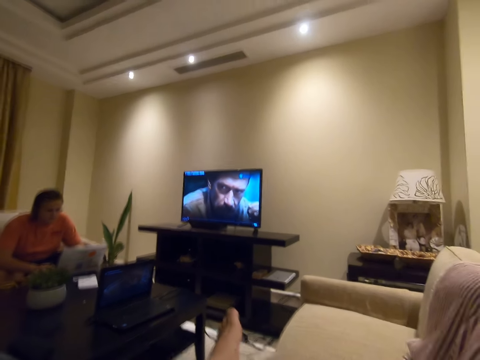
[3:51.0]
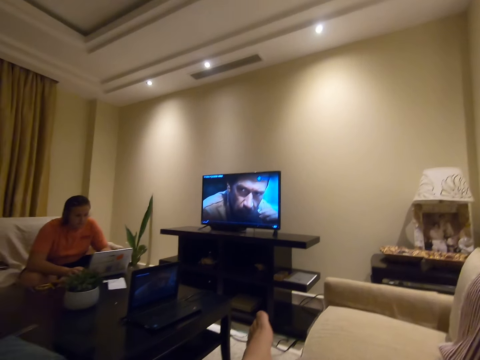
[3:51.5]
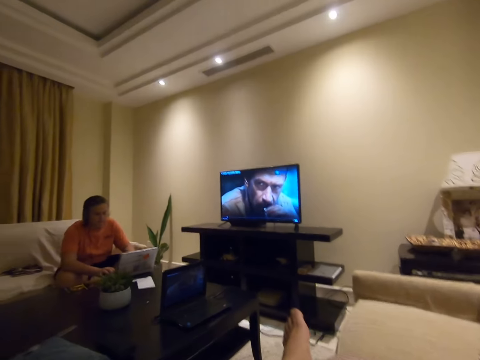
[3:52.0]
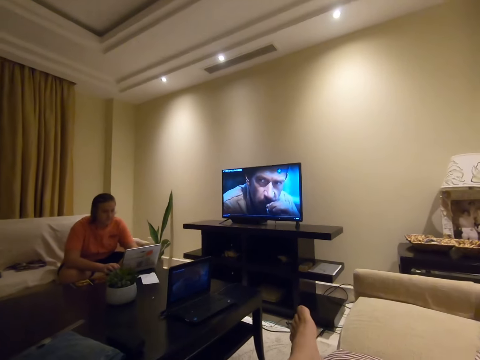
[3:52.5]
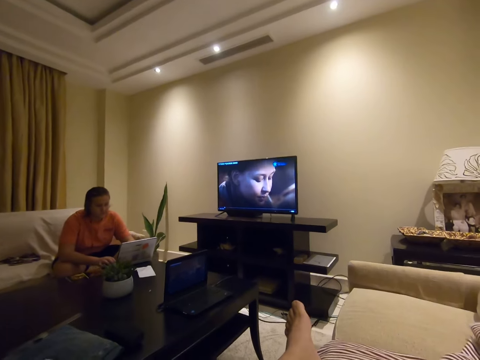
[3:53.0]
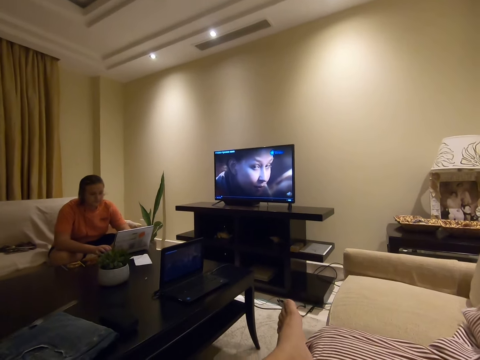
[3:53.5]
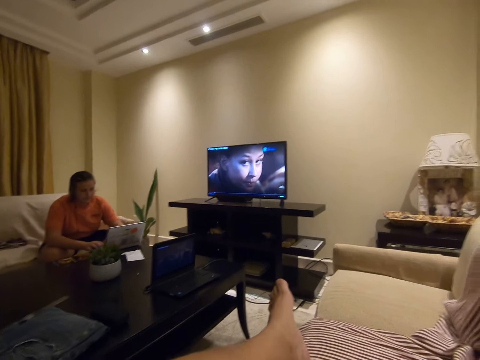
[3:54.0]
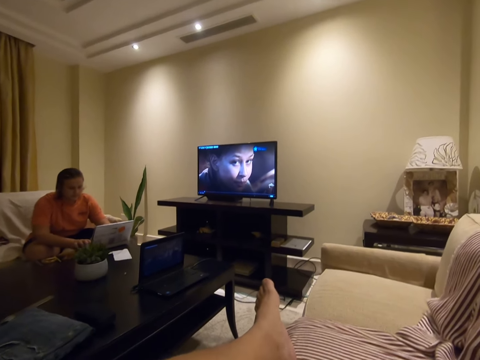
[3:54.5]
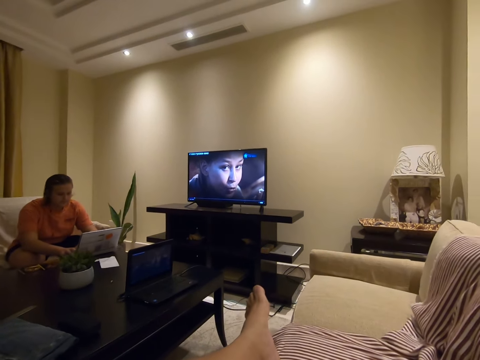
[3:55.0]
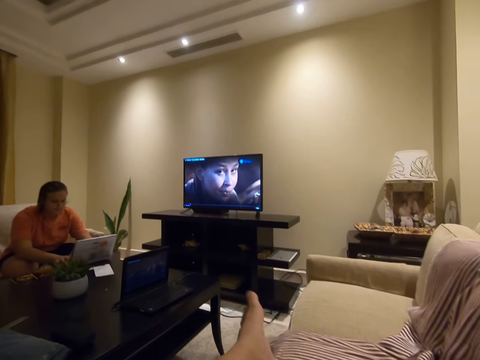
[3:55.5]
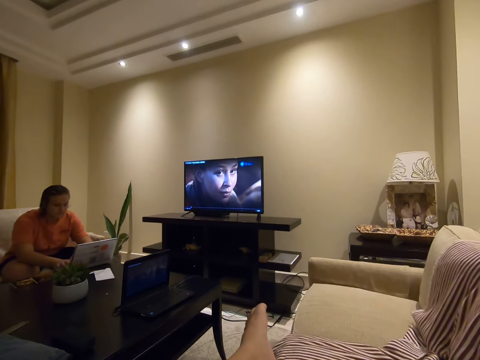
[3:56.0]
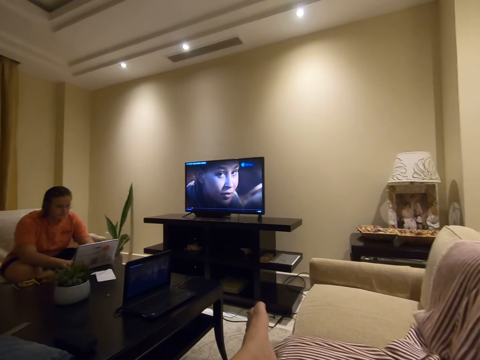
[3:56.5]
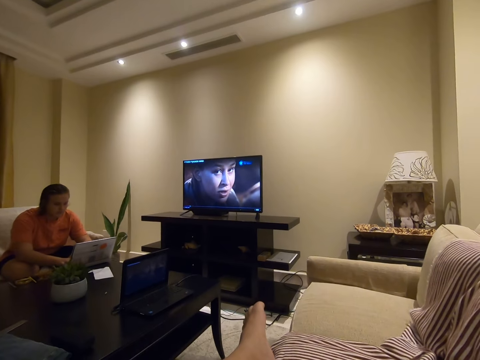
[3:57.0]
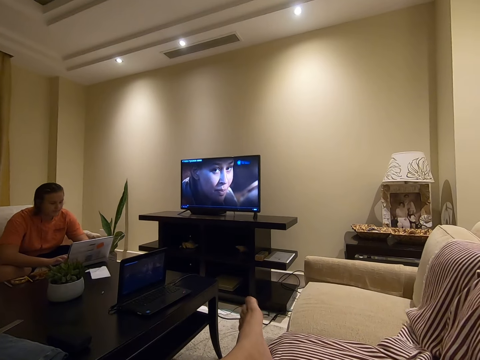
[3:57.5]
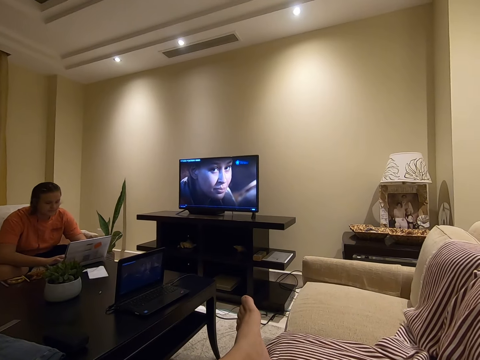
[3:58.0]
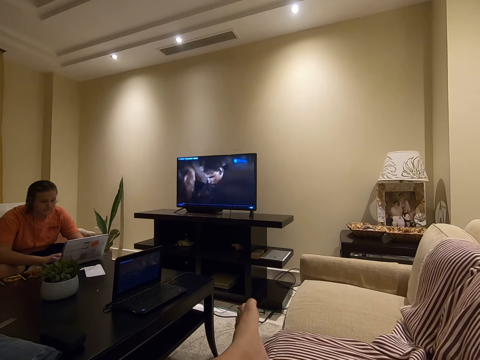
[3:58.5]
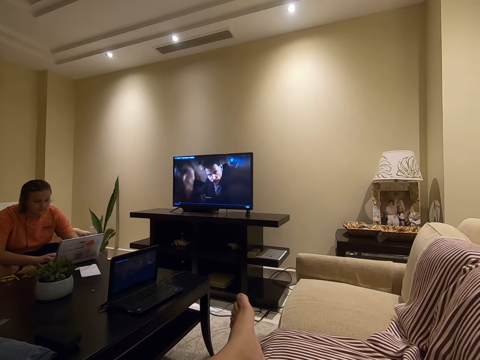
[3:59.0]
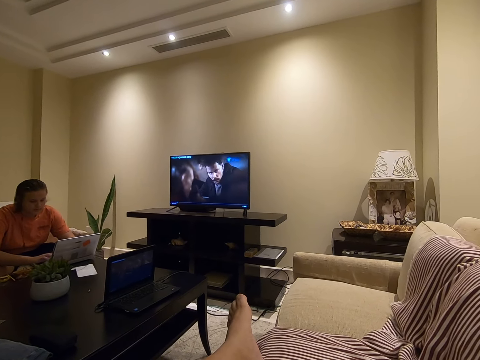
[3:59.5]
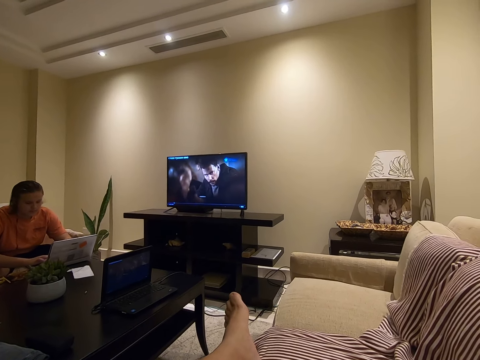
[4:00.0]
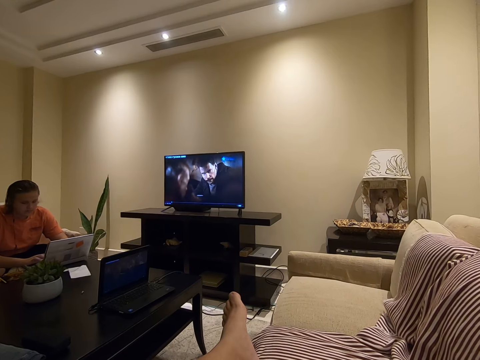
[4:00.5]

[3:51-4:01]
The lady adjusts position on the couch. The camera wearer moves a leg. He moves his toes.

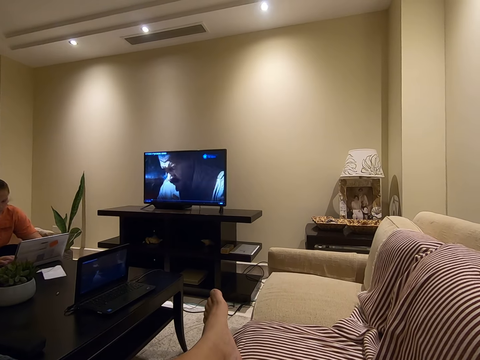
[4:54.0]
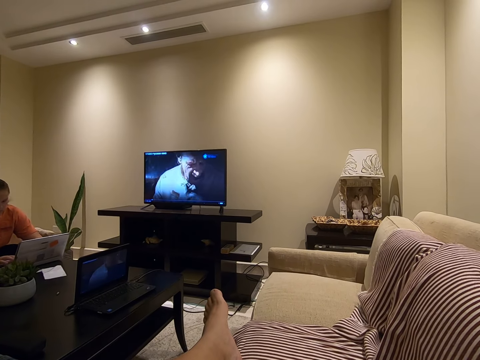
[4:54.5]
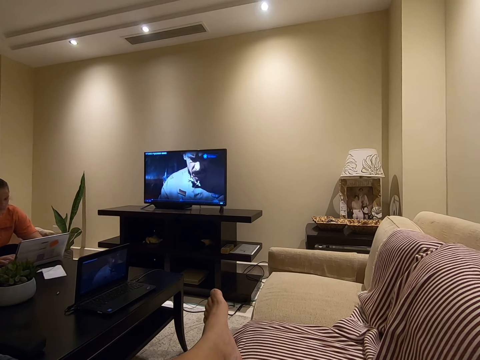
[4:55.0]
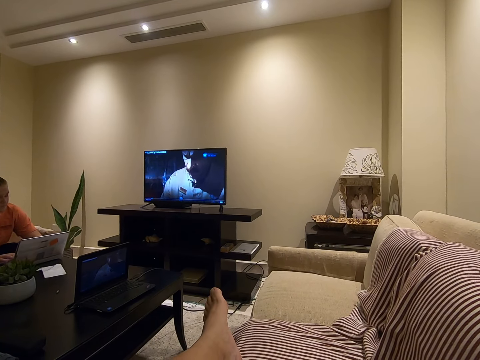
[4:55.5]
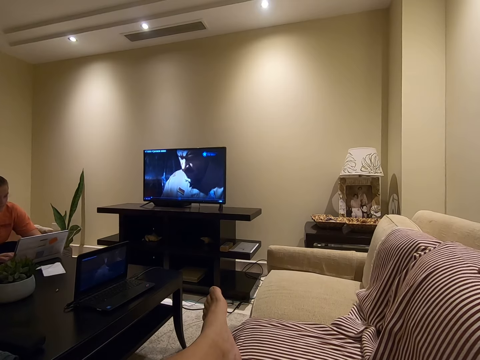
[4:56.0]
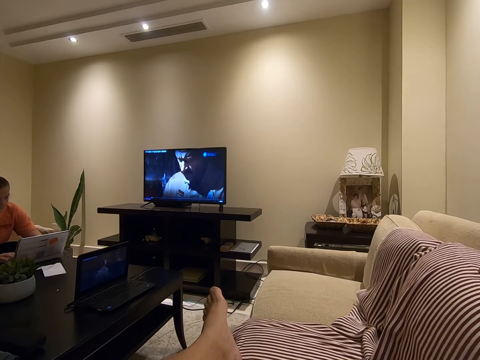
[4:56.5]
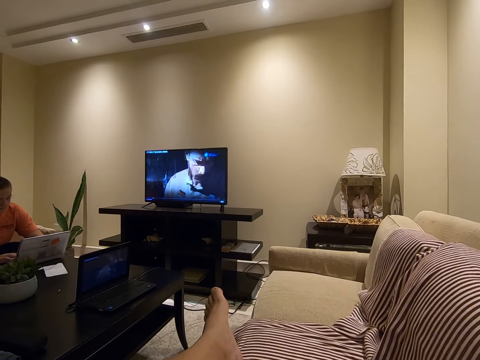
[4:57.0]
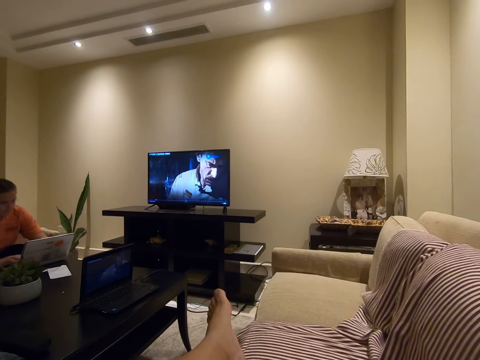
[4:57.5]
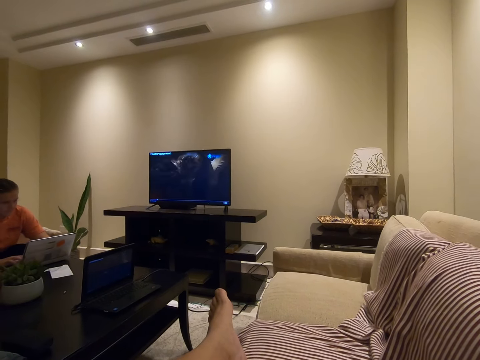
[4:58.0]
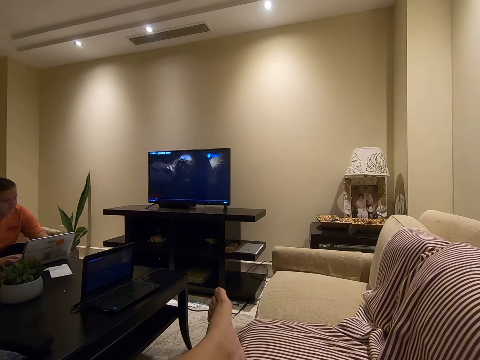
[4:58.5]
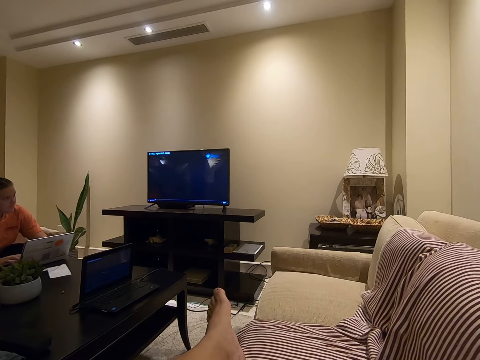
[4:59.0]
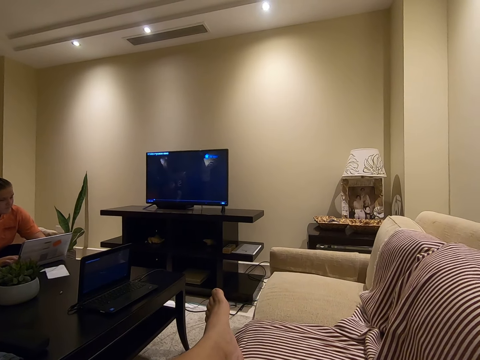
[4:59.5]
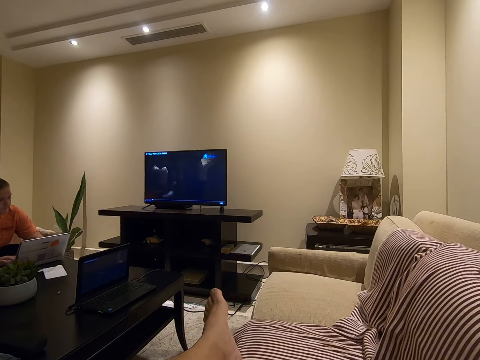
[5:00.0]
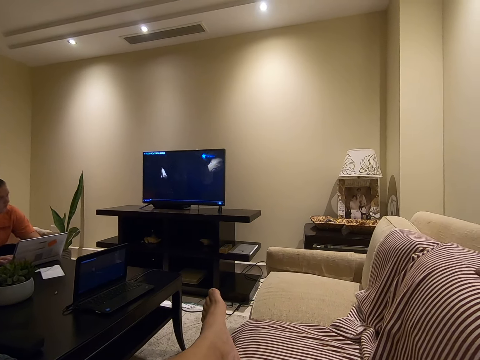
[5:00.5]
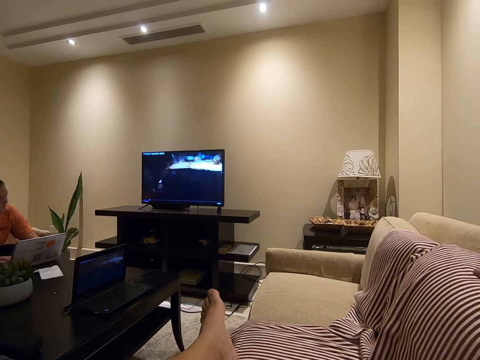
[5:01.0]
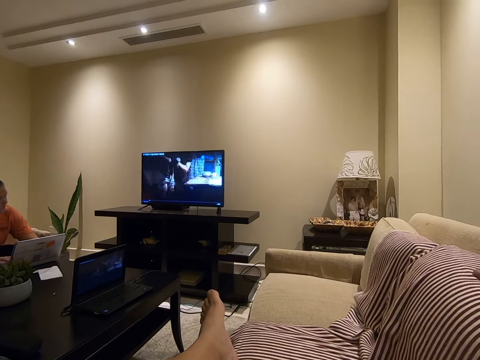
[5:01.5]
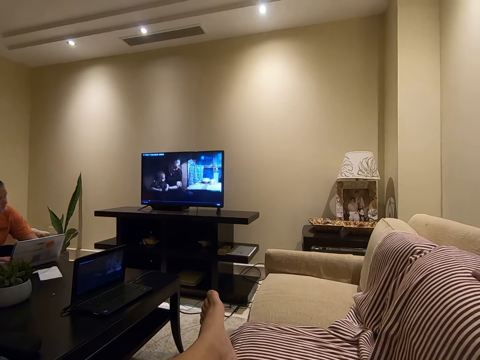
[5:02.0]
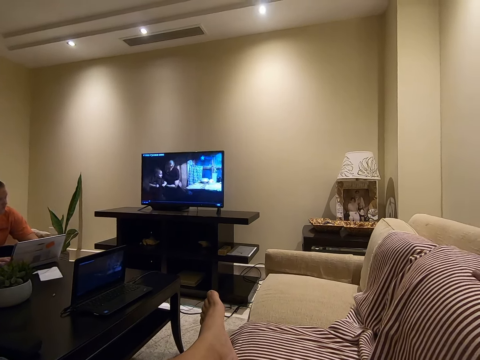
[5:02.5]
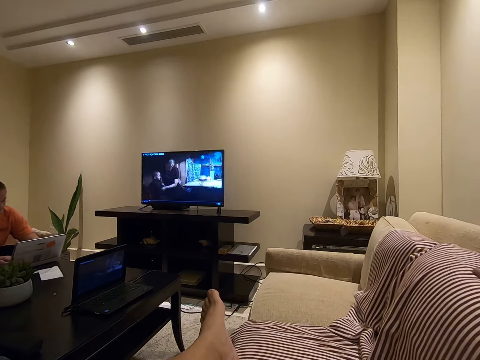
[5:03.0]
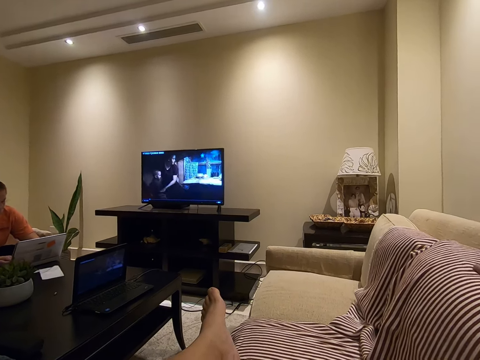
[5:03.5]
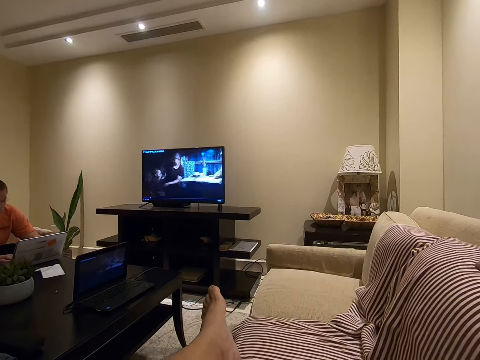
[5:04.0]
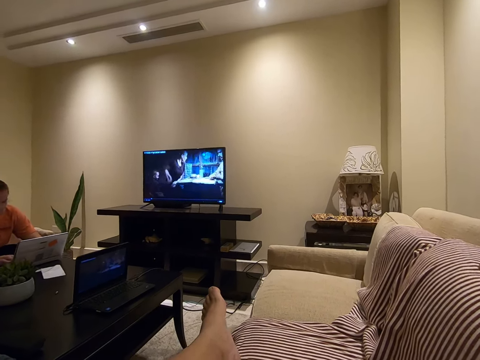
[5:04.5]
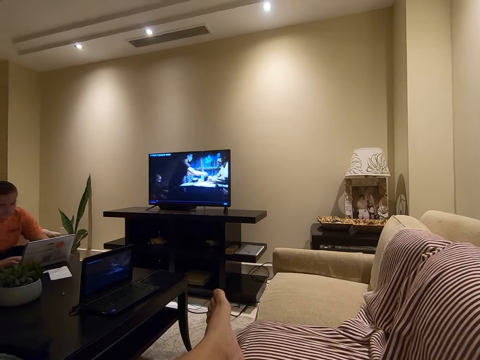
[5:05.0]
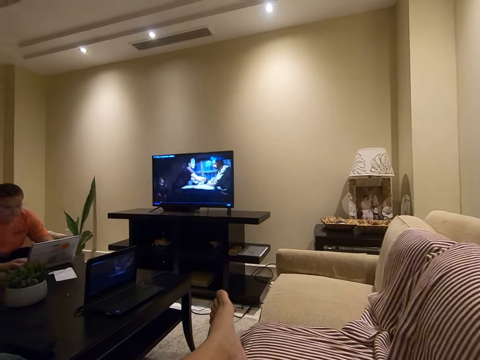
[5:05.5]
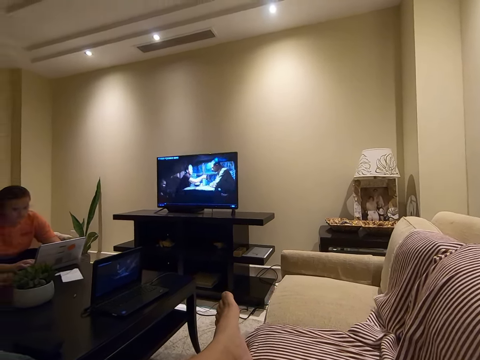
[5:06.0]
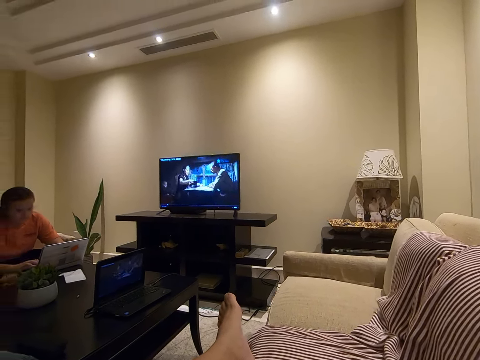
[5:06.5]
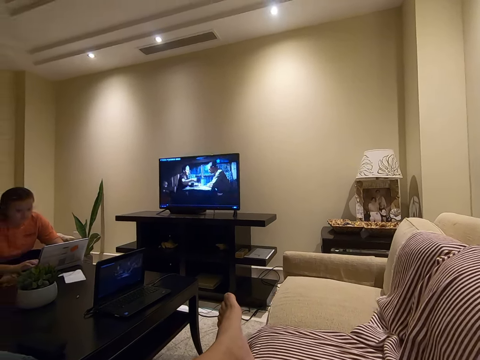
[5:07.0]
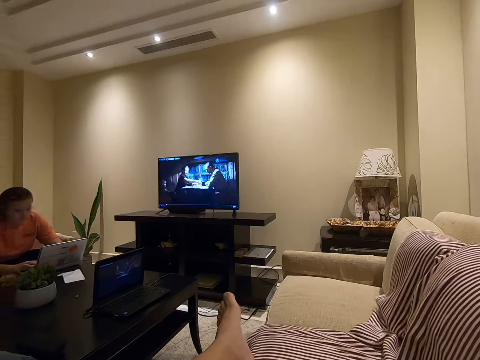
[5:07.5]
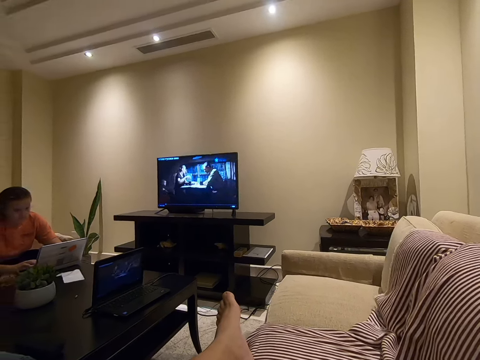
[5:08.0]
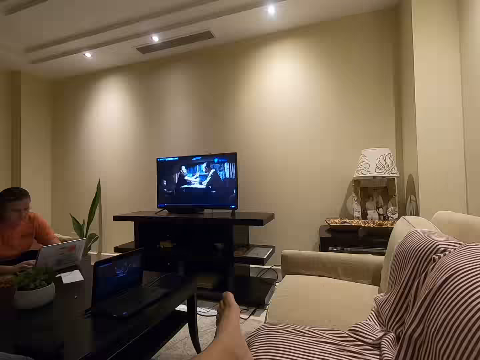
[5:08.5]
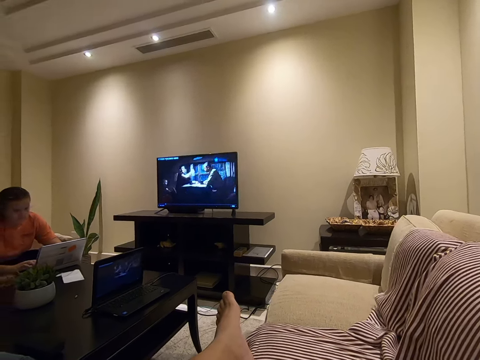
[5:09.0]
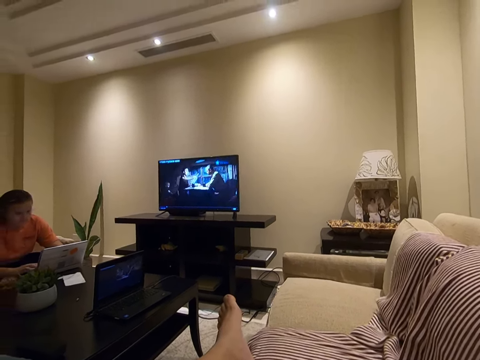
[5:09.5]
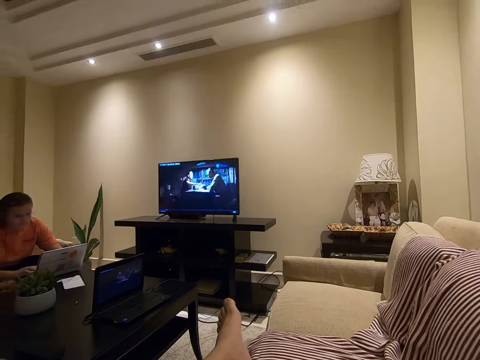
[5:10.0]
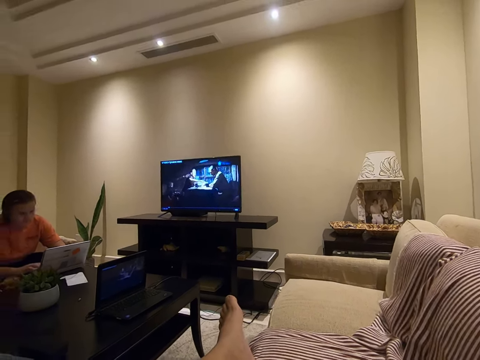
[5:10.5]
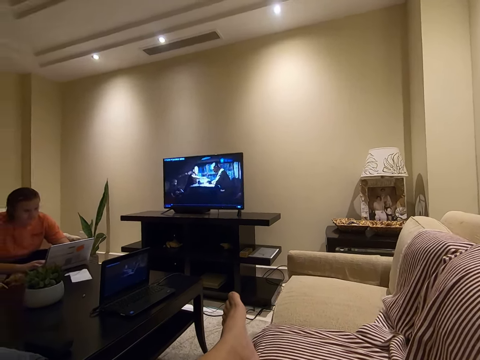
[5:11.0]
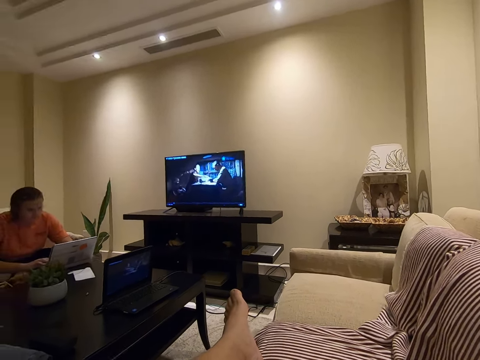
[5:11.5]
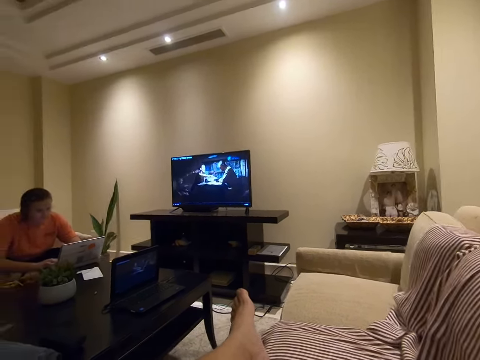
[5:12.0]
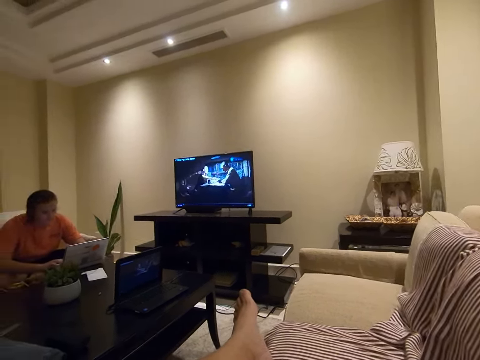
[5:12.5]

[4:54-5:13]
The lady looks at the television. The lady moves her hand on the keyboard of the laptop. The lady looks at the television. The lady moves her hand on the keyboard of the laptop. The lady looks at the television. The lady moves her hand on the keyboard of the laptop.
